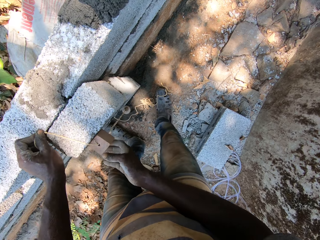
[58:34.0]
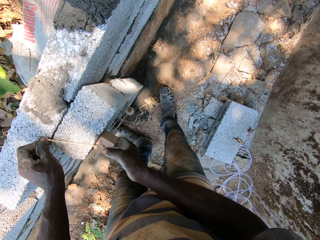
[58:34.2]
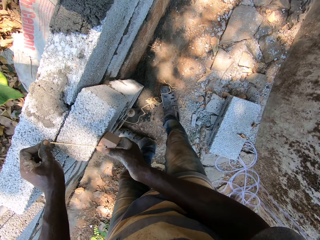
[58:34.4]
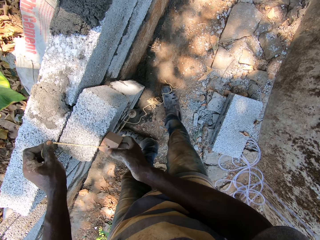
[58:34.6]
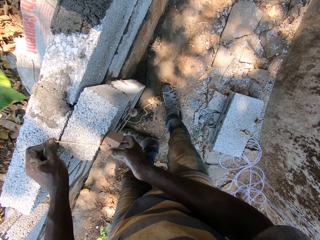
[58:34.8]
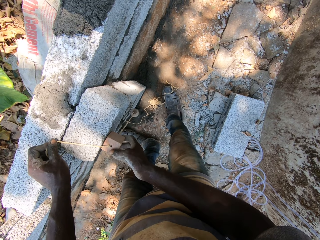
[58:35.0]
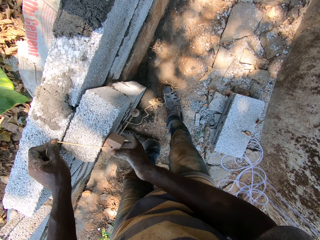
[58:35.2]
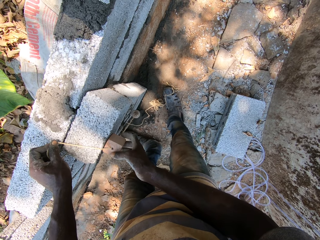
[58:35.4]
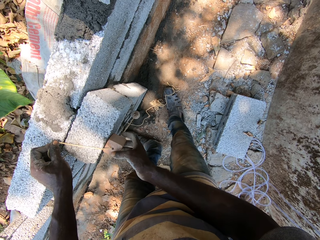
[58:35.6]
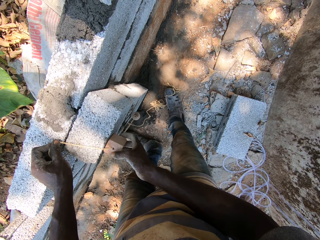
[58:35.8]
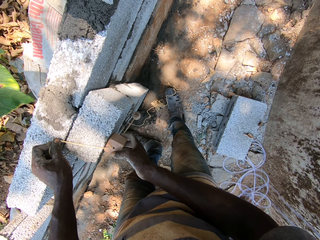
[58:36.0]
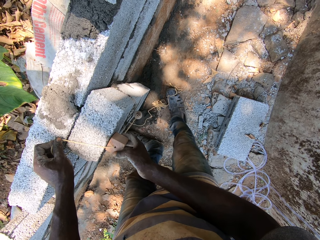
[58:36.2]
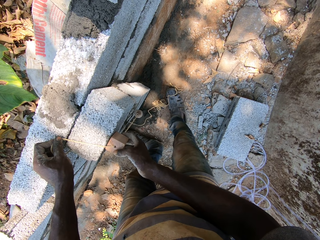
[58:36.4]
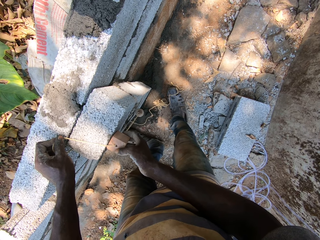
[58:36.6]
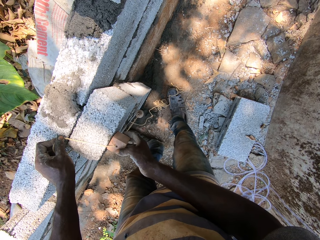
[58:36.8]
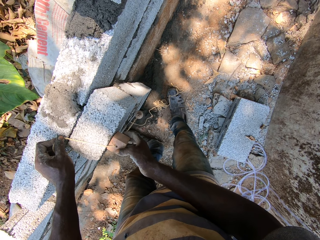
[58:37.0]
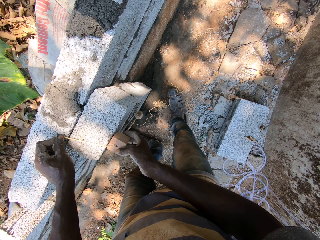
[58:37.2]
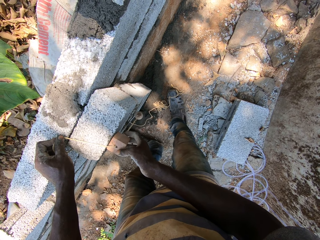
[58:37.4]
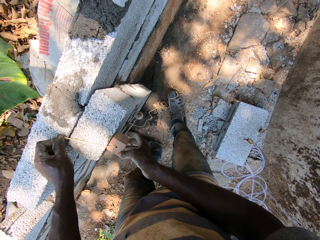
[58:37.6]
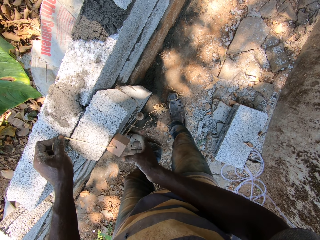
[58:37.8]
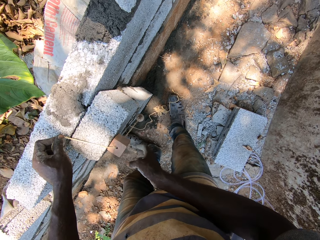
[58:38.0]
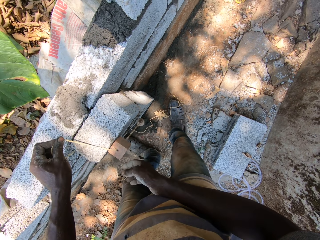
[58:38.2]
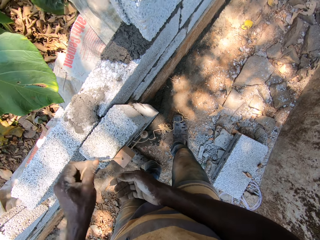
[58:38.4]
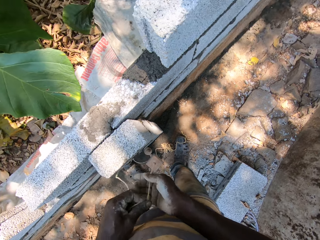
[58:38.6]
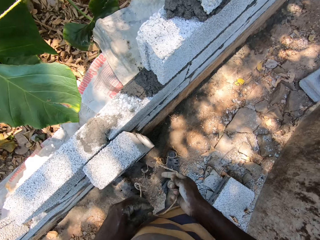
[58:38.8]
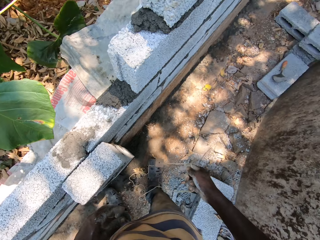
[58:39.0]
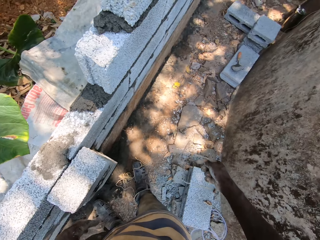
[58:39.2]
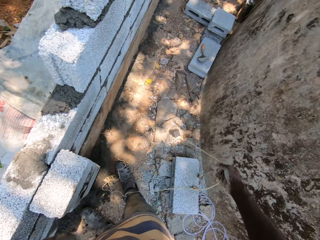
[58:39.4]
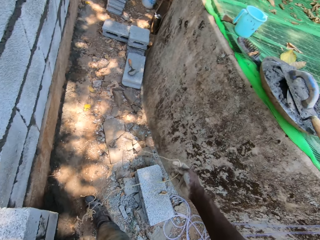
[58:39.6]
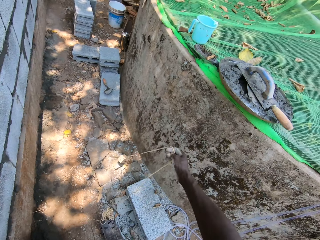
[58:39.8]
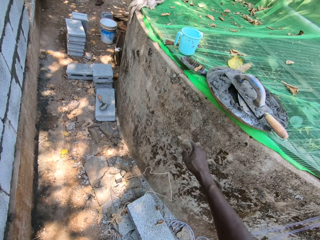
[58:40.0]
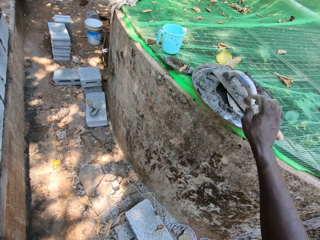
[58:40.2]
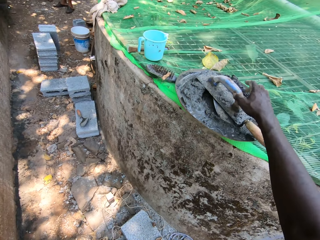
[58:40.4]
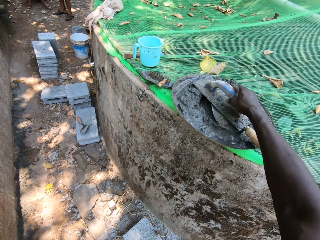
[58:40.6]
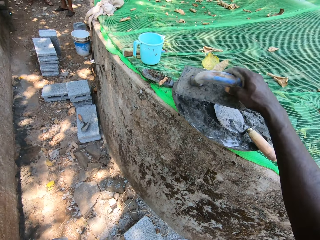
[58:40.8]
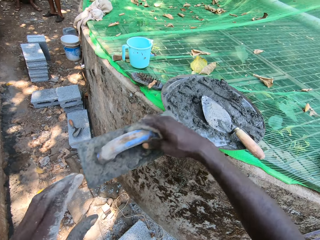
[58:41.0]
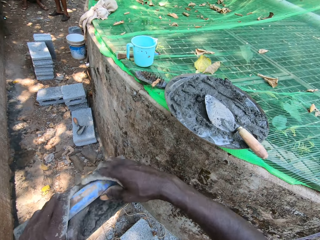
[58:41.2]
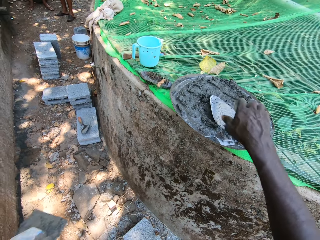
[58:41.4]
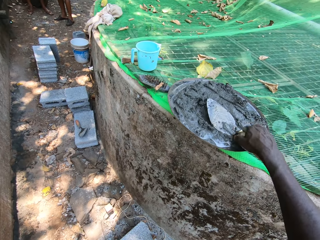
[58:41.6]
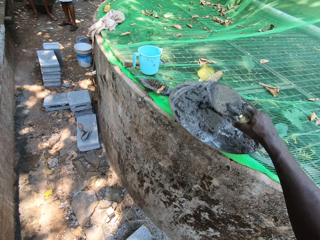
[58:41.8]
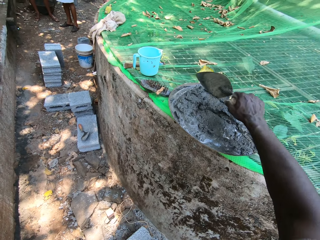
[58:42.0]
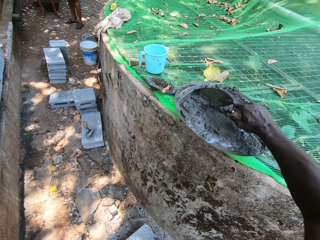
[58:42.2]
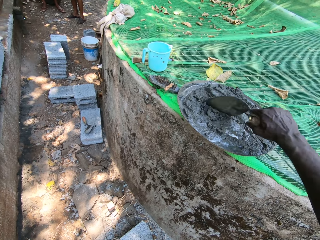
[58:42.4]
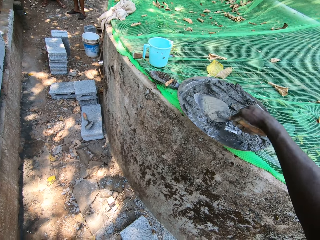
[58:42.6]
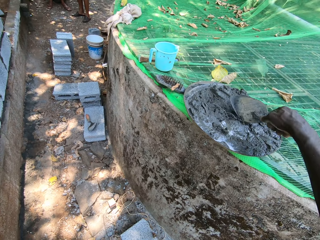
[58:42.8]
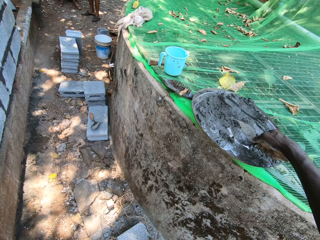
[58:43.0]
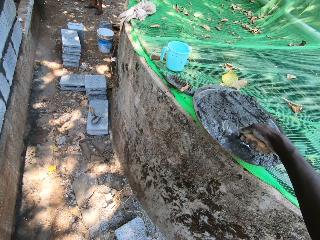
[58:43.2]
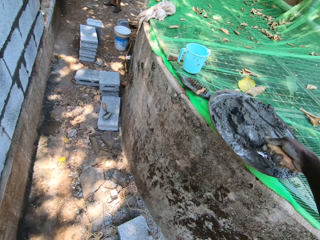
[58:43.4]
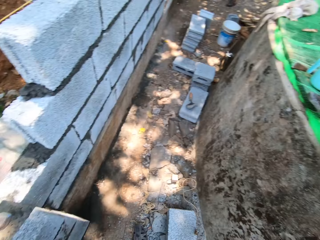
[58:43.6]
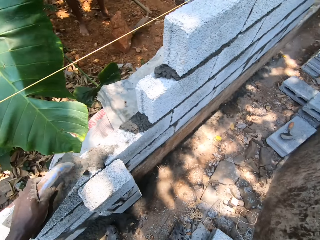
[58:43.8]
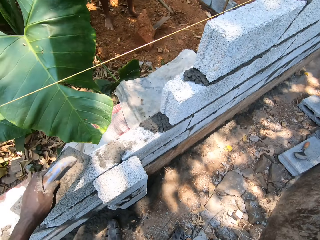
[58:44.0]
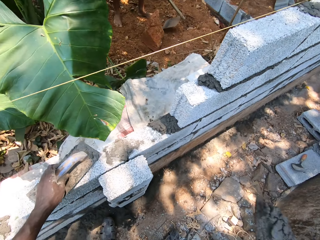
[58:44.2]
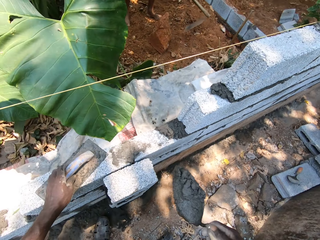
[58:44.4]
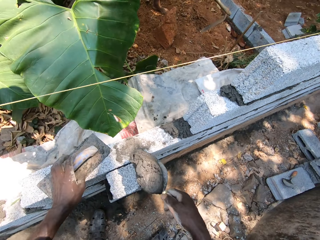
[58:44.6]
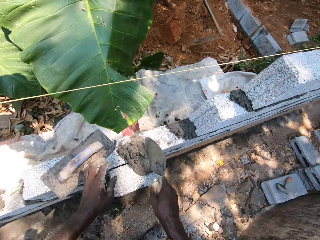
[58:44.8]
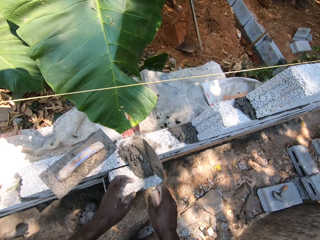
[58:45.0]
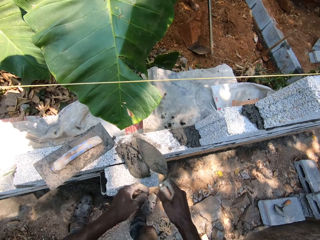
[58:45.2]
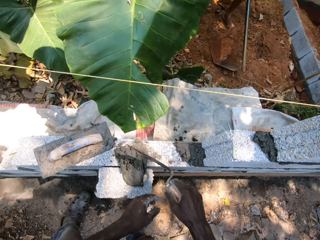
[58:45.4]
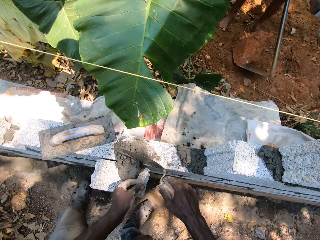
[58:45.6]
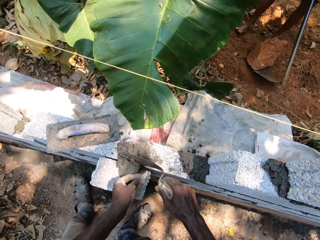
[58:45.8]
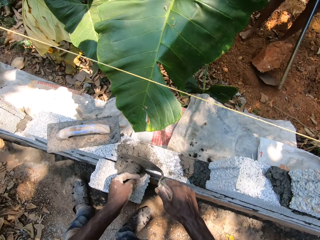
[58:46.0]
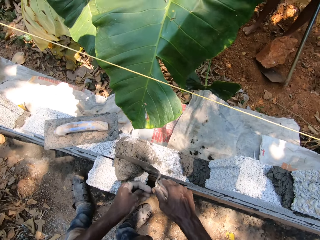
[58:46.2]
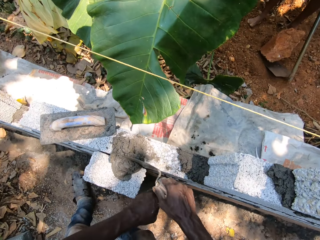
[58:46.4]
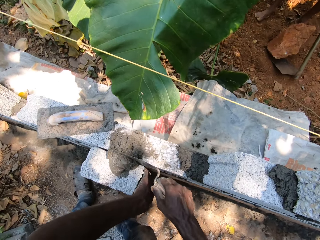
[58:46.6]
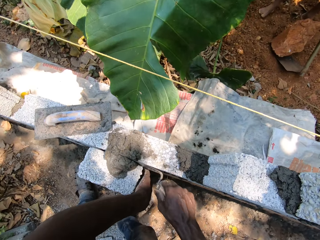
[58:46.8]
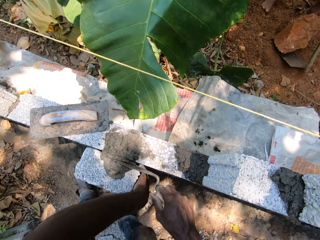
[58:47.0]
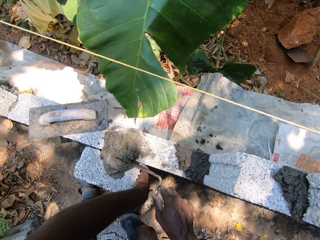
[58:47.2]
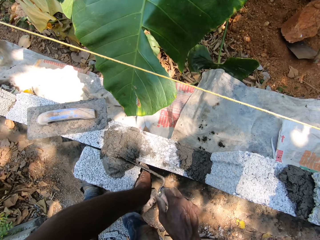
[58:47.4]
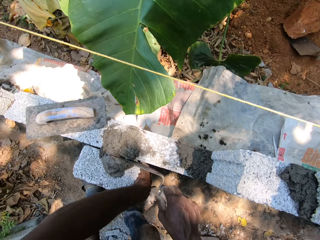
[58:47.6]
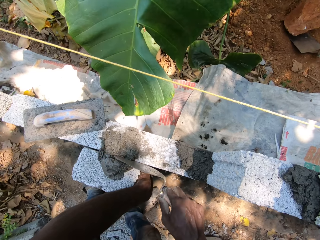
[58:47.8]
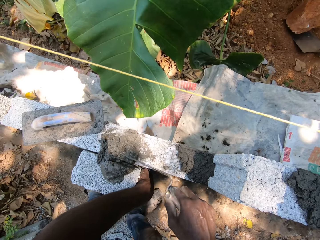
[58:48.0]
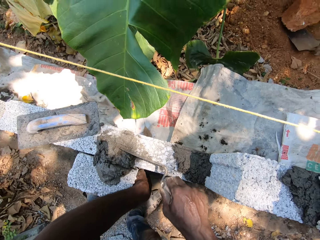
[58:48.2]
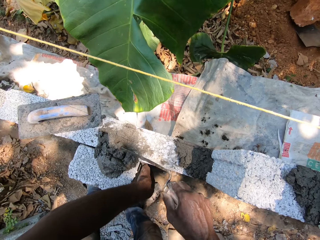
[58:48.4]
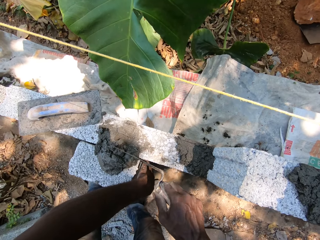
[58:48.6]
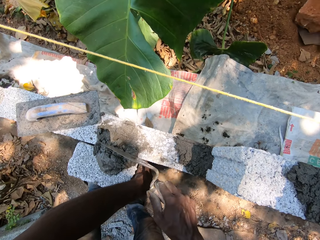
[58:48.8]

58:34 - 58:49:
The camera wearer adjusts the thread. He removes the thread from the brick. He passes the line from his left hand to his right hand. He drops the line to the ground with his right hand. He picks up the metal float from the head pan with his right hand. He passes the metal float from his right hand to his left hand. He picks up the brick trowel from the head pan with his right hand. He scoops cement from the head pan with the trowel in his right hand. He drops the metal float on the fence with his left hand. He pours cement on top of the fence with the trowel in his right hand.

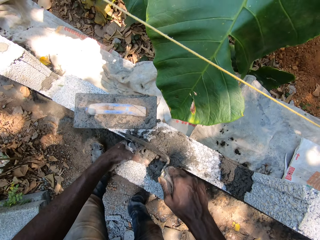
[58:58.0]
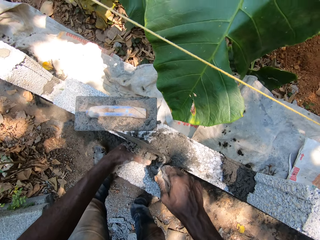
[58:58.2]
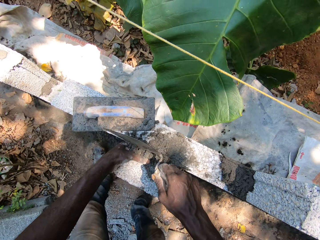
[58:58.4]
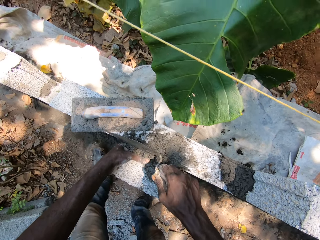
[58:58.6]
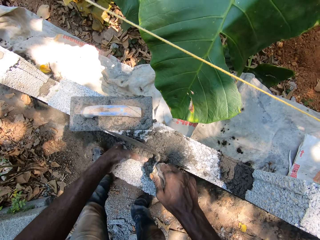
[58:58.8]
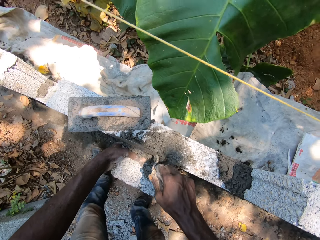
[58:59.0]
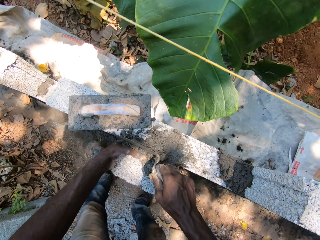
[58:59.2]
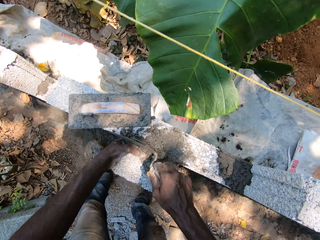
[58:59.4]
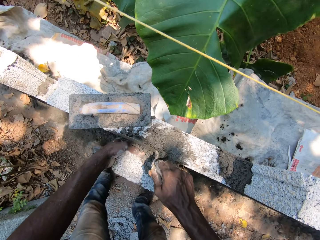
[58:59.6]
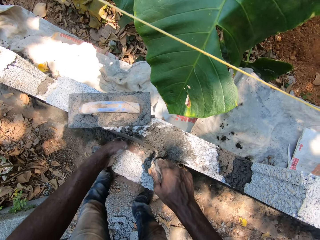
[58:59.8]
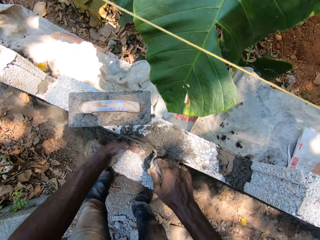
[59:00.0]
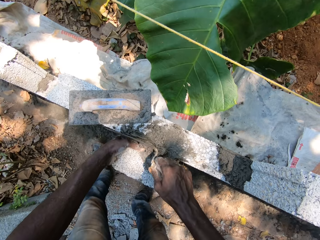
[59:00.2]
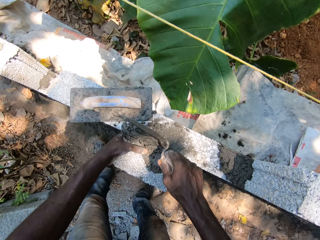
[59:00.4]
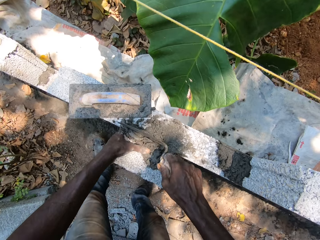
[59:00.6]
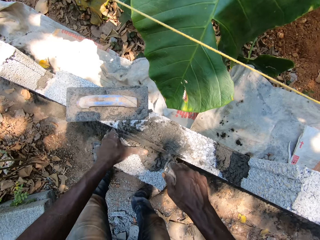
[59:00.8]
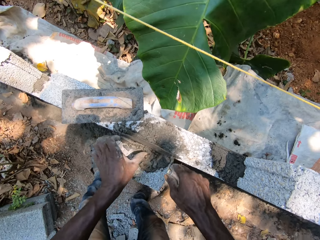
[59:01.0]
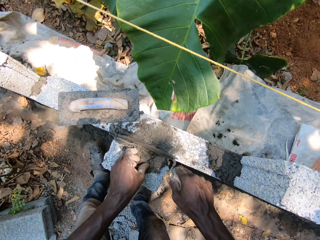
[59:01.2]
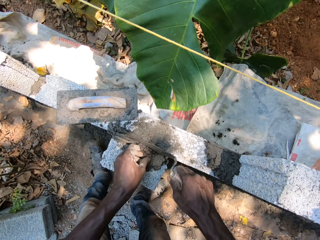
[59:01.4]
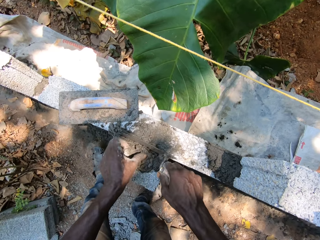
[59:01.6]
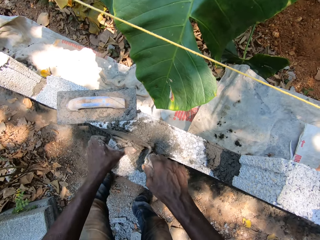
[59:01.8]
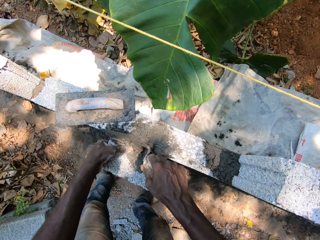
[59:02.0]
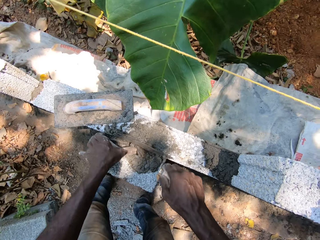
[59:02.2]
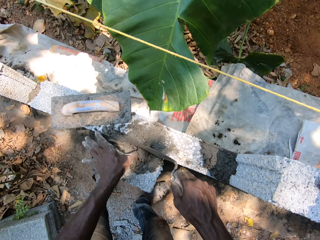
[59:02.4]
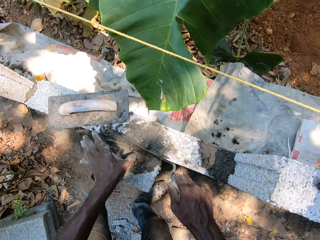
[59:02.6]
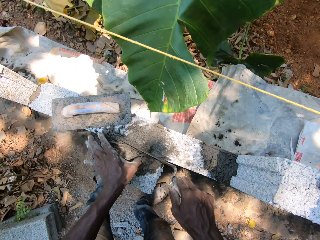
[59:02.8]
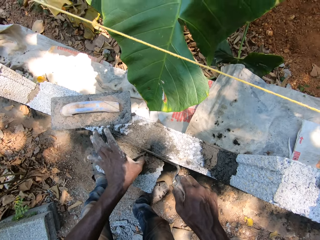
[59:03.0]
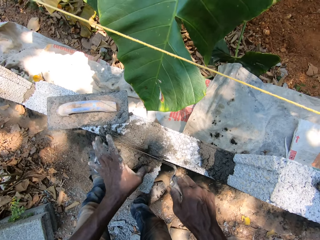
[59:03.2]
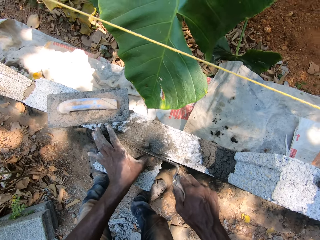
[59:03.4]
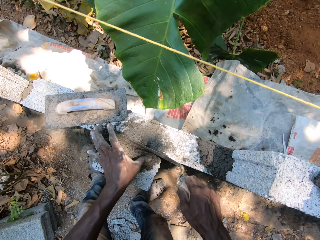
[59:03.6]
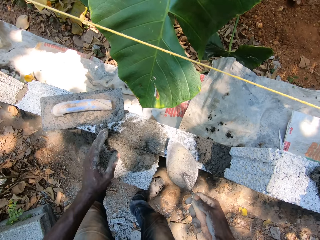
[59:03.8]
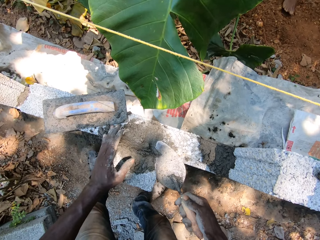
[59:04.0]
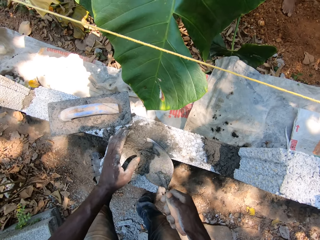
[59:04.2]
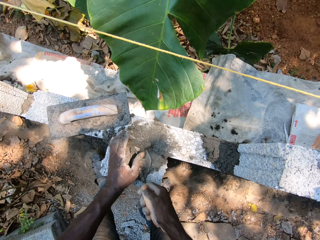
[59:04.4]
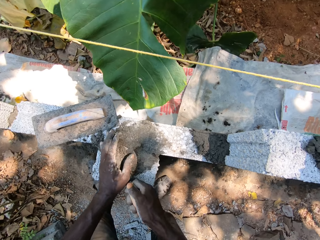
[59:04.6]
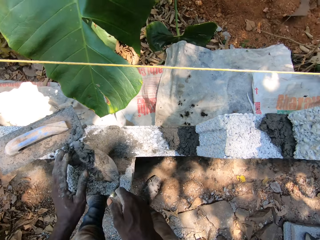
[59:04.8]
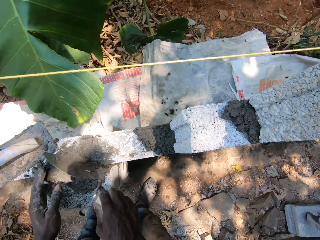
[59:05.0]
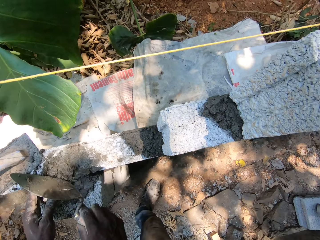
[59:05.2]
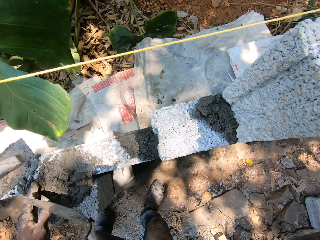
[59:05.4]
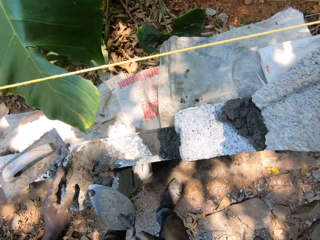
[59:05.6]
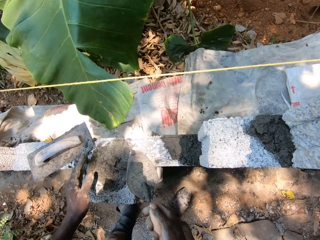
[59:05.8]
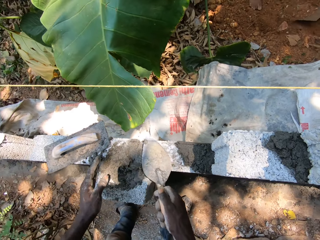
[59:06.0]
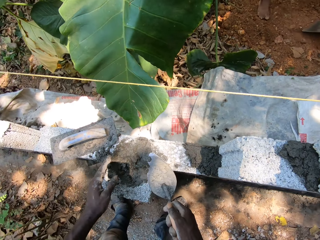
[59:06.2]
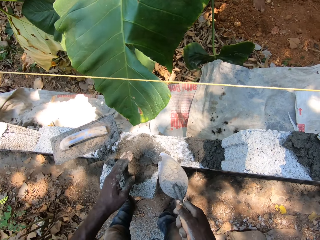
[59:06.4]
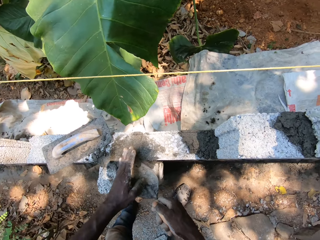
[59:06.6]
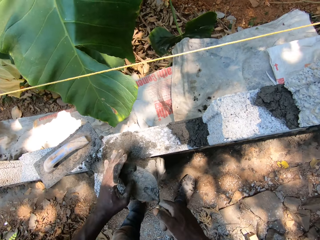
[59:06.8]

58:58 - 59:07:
A man tills the ground with a hoe with both hands.
